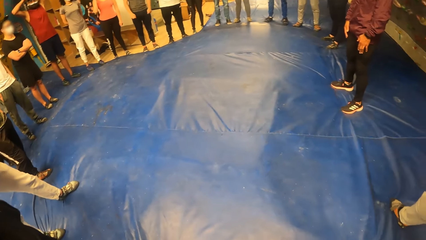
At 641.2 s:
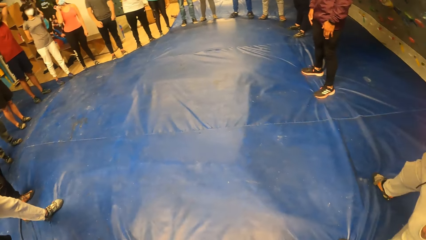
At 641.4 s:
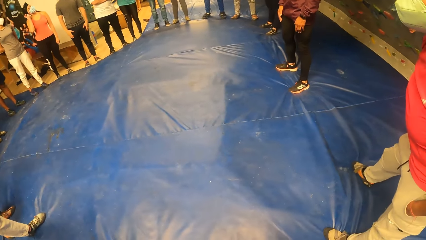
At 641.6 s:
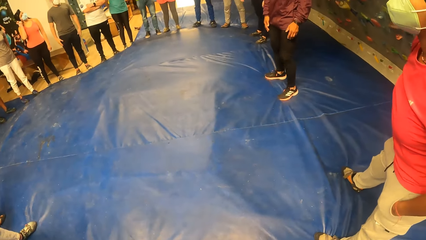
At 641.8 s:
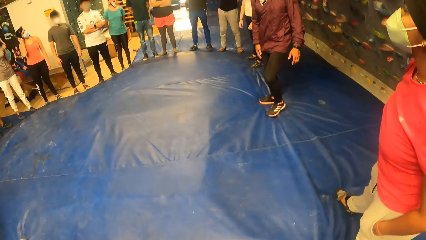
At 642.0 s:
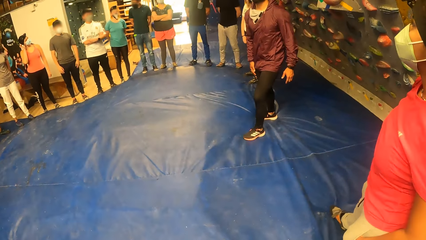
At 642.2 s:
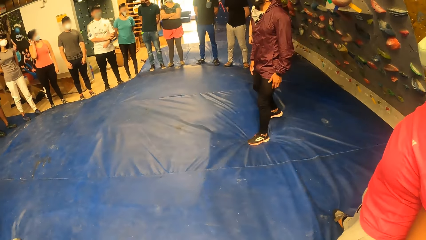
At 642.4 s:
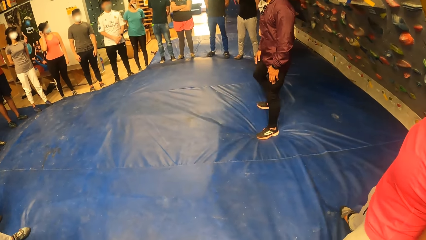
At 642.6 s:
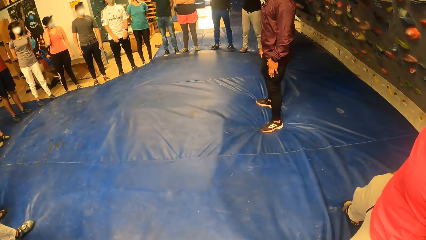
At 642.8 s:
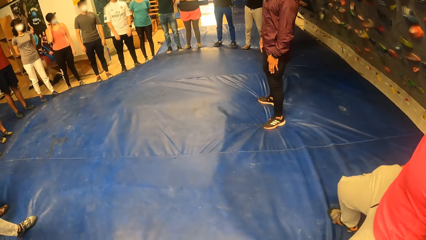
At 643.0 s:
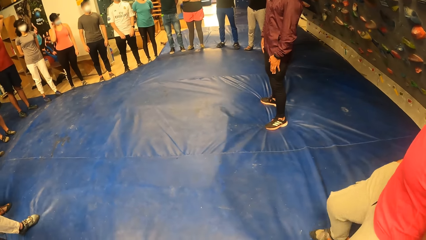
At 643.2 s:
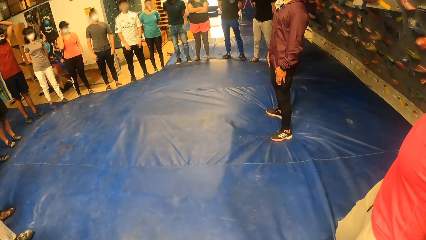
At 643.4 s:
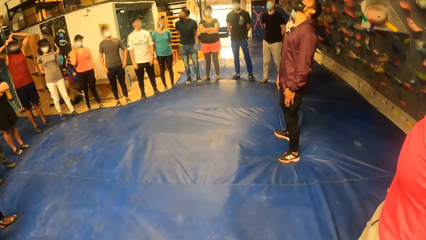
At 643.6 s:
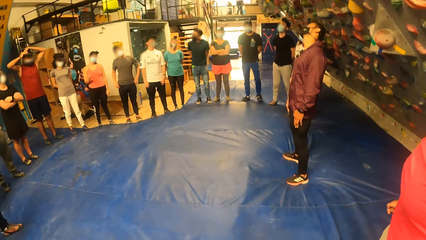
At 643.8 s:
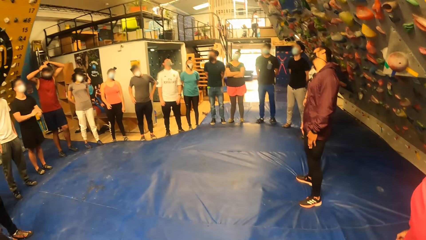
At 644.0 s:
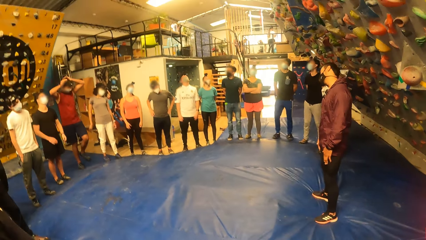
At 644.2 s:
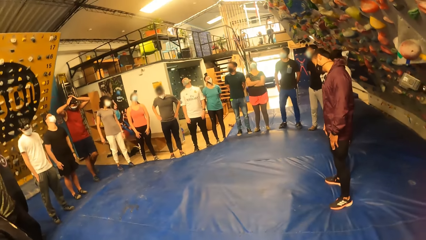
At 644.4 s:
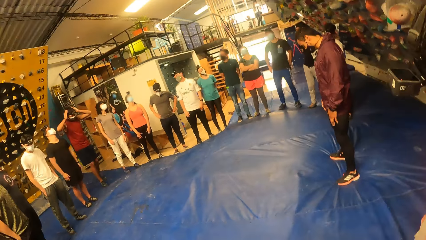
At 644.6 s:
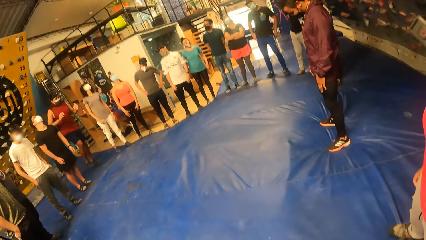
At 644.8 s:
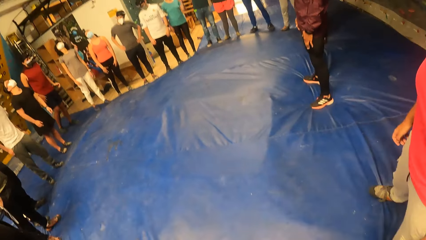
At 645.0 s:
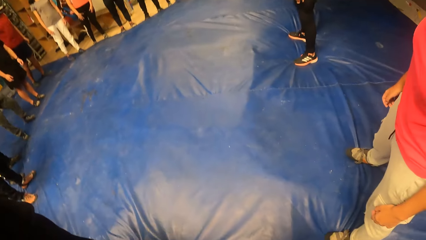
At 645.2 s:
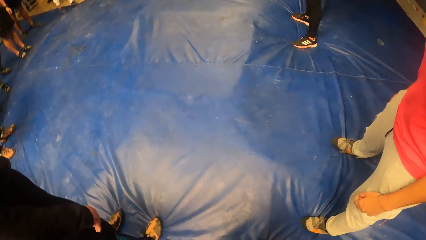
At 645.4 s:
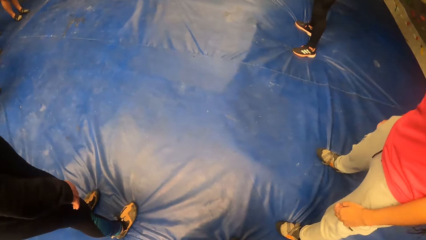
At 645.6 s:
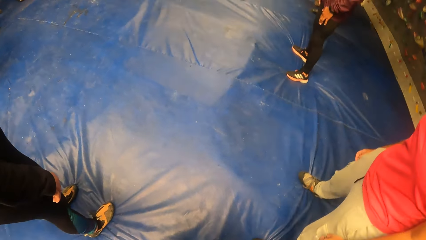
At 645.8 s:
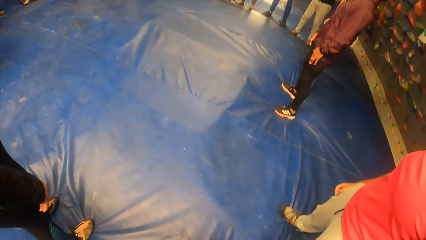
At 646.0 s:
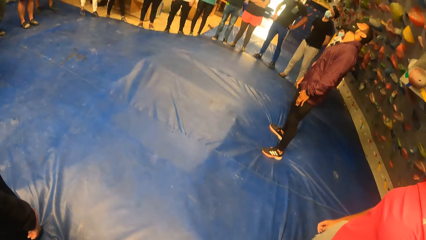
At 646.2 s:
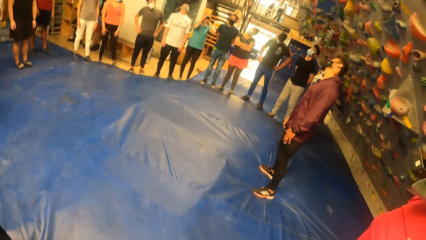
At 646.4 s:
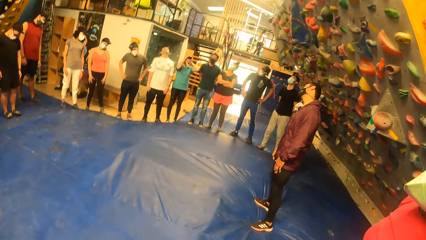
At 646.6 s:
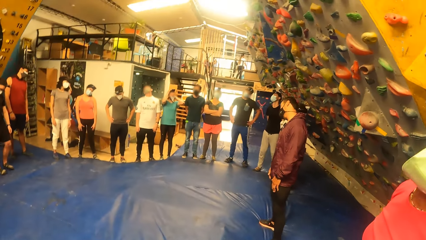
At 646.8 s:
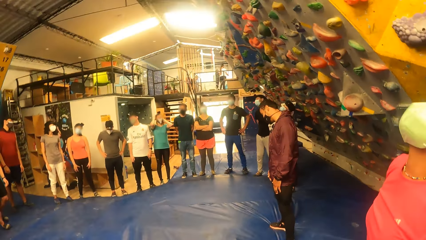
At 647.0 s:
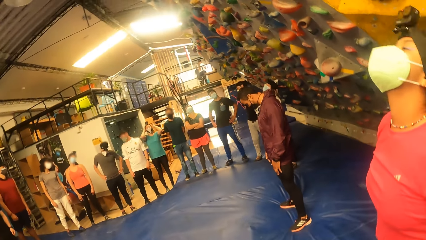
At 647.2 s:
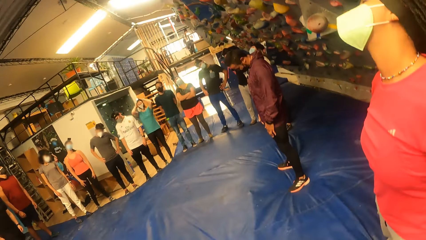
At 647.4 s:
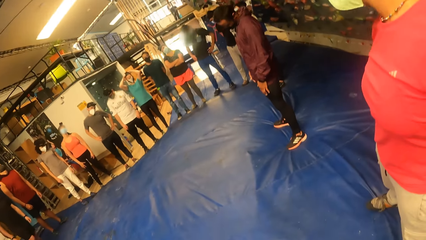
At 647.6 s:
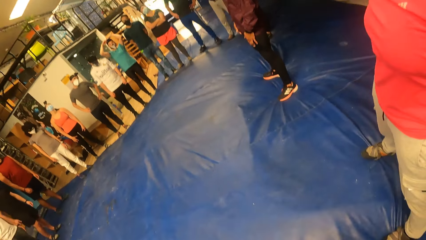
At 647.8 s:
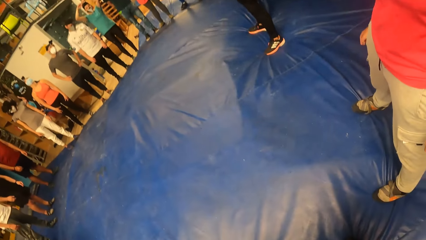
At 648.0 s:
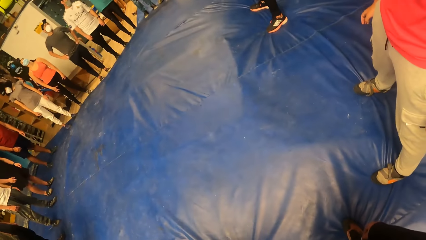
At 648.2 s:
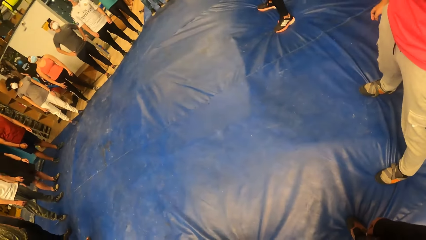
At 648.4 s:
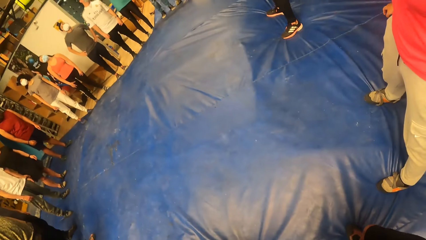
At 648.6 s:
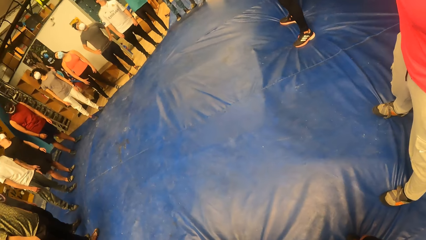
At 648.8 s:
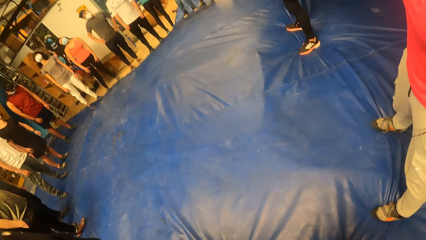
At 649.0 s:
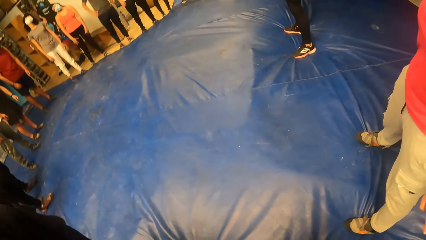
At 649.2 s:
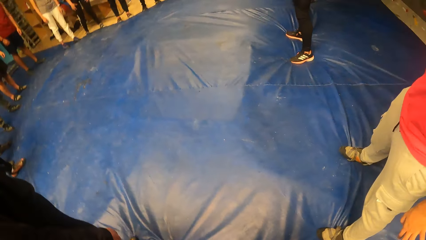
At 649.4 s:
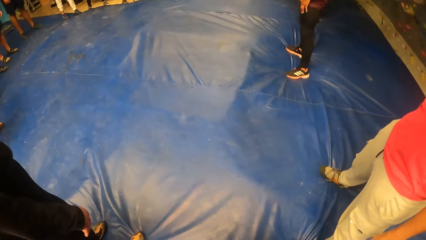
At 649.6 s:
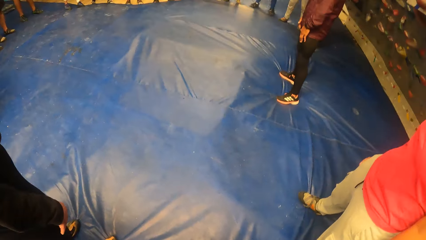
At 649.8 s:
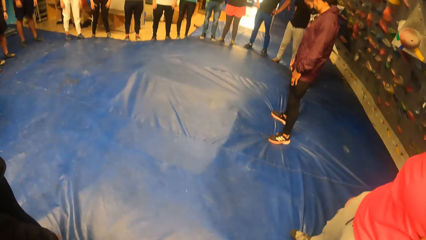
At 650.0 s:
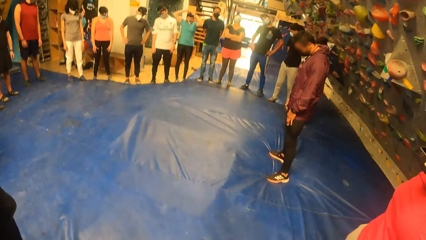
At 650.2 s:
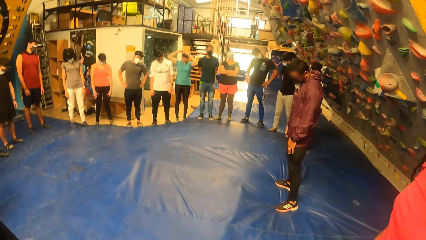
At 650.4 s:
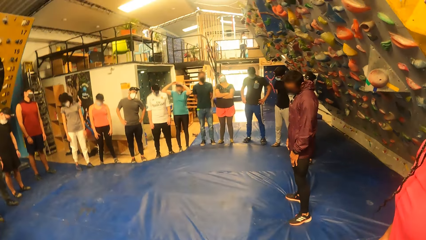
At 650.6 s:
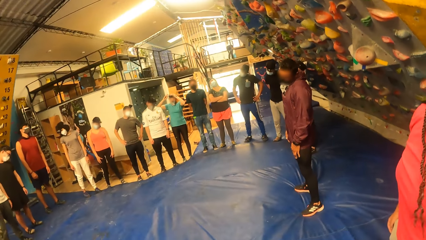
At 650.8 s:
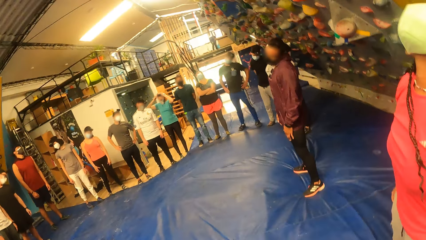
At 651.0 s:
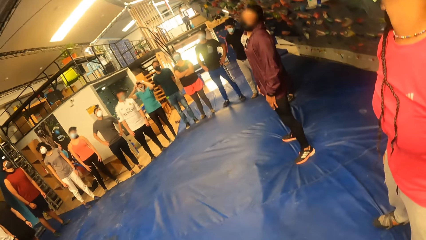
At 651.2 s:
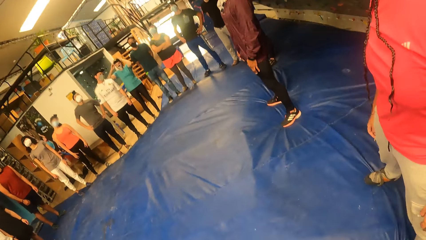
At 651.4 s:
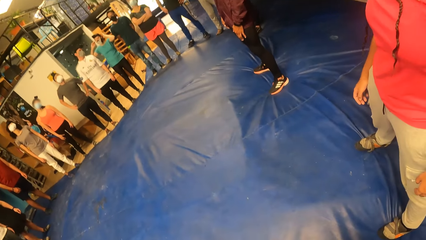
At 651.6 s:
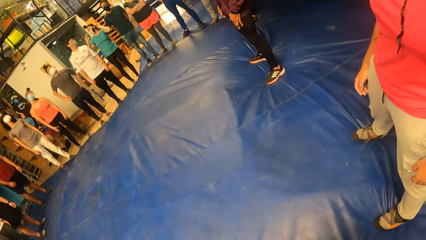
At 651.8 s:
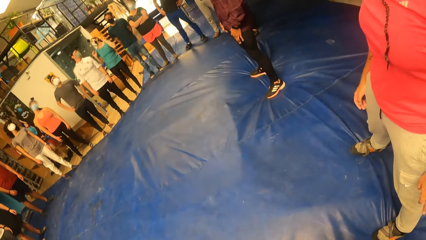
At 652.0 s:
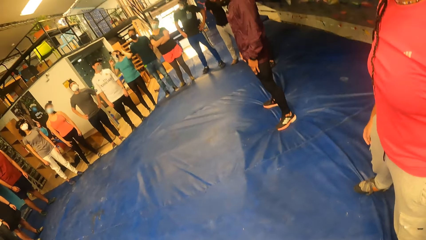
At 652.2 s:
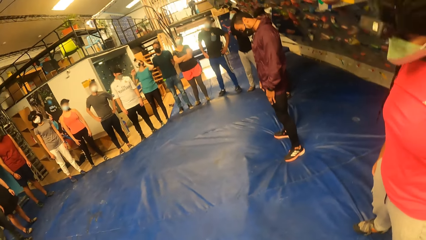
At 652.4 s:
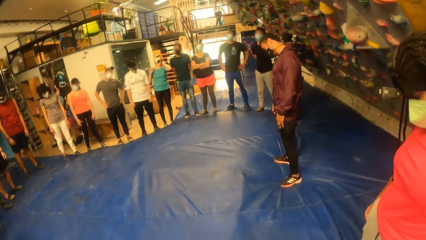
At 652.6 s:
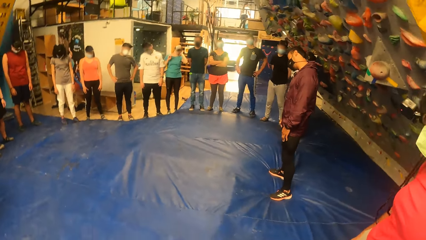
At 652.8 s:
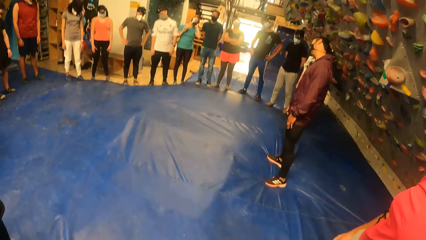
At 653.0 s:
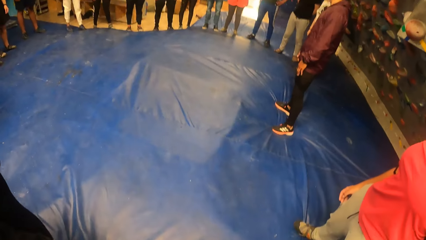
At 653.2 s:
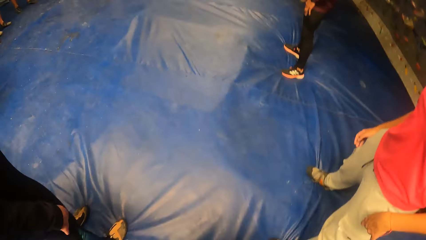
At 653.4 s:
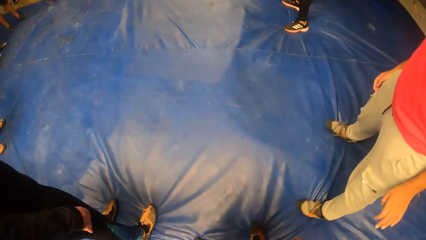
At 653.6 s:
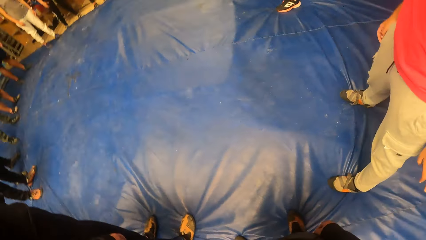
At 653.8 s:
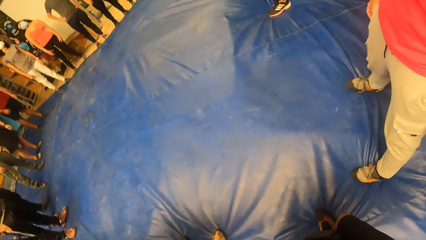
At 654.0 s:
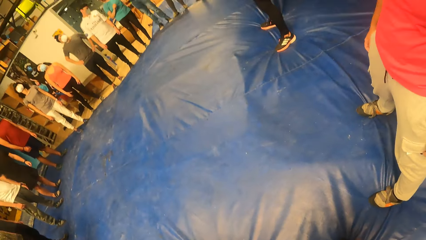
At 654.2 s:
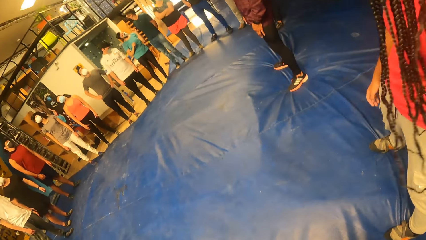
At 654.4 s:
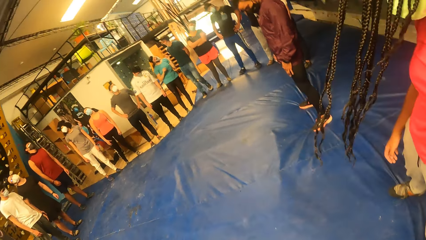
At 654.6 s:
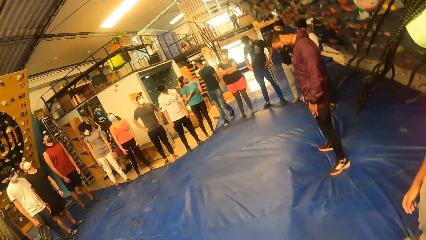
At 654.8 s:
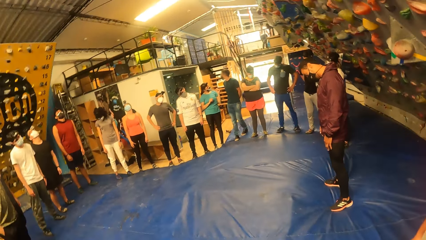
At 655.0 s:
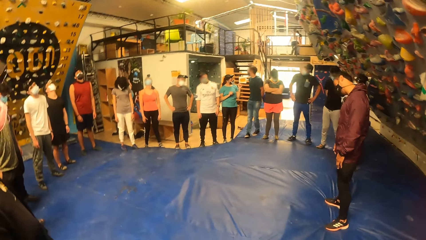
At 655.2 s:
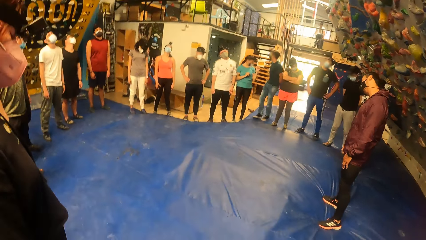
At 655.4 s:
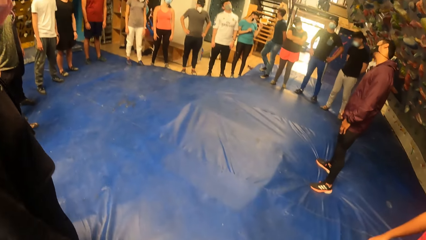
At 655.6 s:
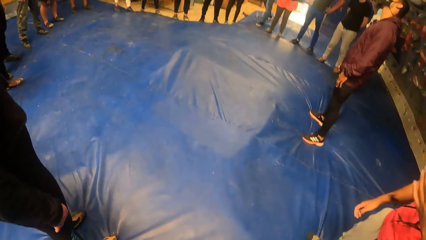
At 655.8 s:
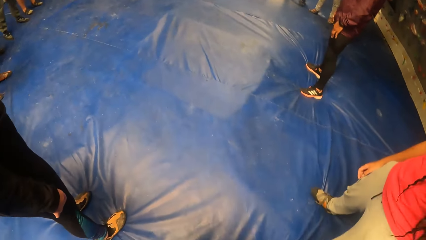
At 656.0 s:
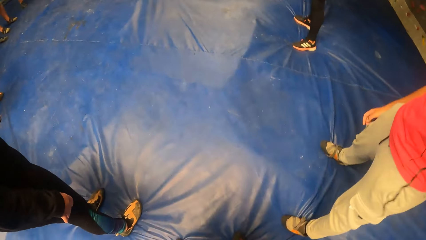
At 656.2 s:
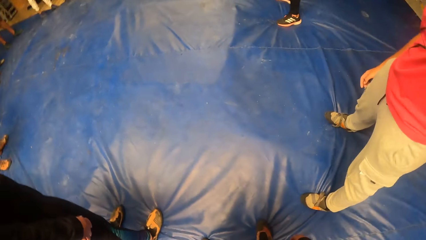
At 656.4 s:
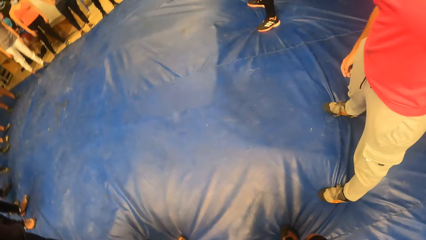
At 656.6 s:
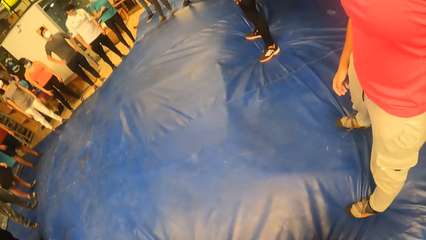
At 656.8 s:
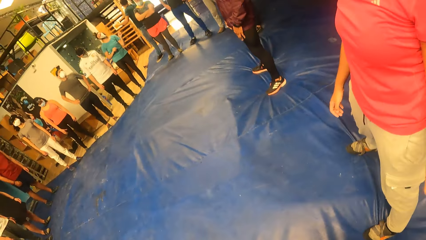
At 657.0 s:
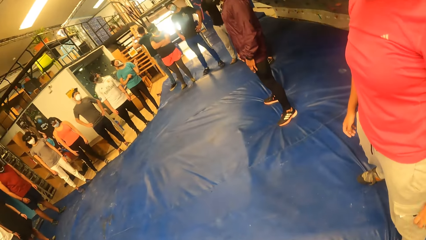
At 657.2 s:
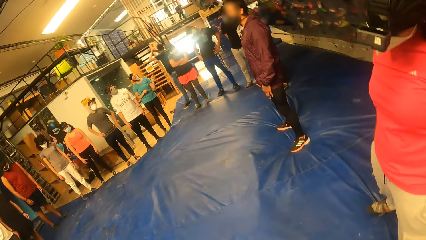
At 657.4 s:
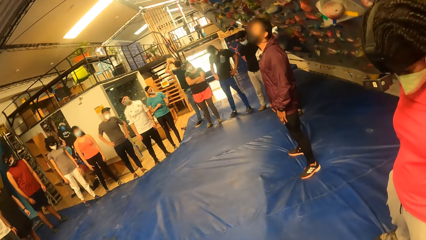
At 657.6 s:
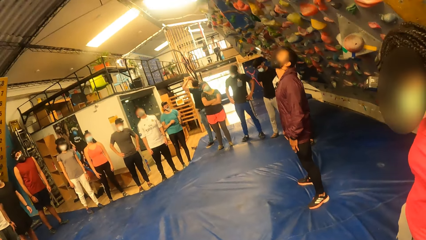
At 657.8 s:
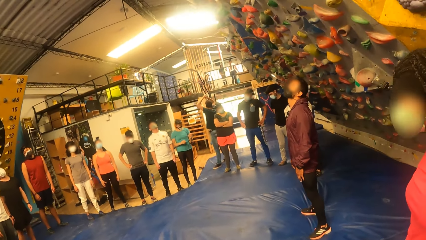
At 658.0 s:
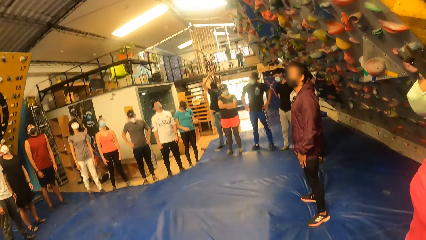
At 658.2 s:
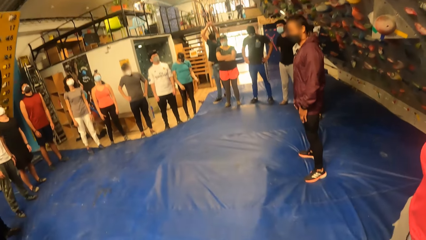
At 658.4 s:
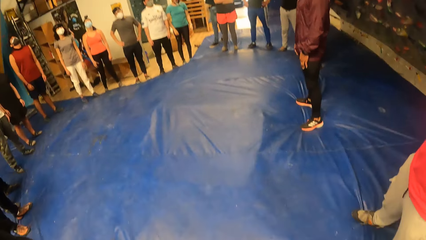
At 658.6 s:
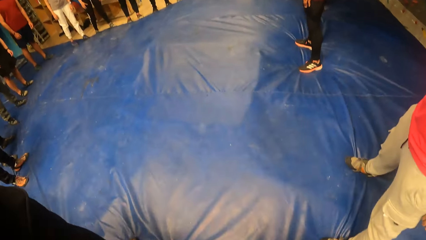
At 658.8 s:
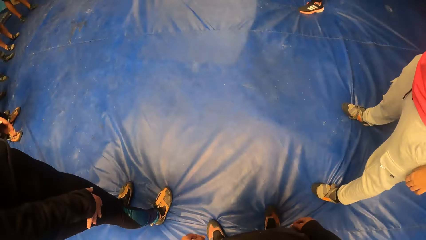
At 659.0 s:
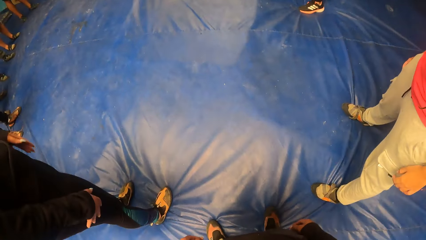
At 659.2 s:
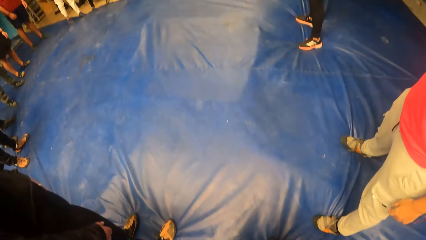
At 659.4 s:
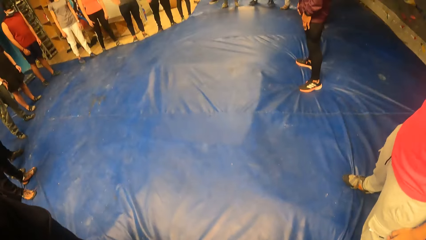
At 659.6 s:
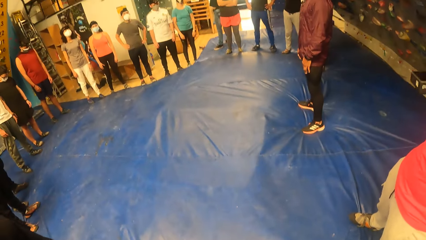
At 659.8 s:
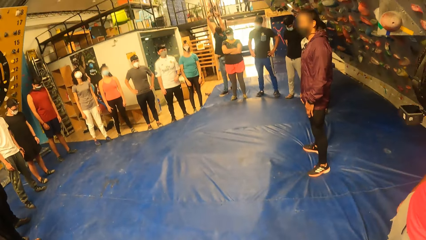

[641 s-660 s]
An instructor addresses a group of people. The instructor turns his neck with the group of people. The camera wearer exercises alongside the rock climbing instructor. The guy moves his head back and forth. The instructor moves his head back and forth with the group of people.
